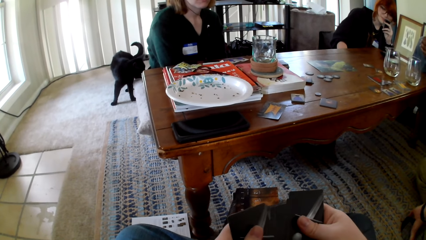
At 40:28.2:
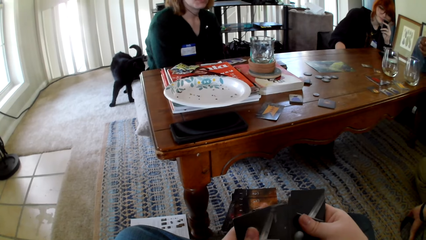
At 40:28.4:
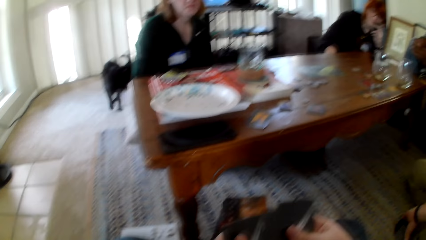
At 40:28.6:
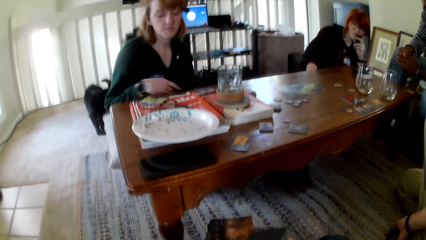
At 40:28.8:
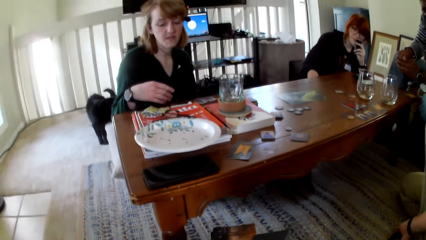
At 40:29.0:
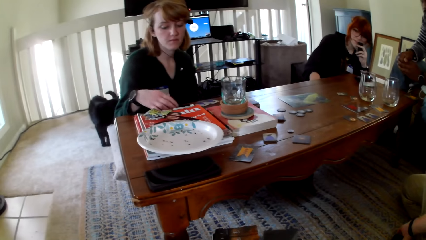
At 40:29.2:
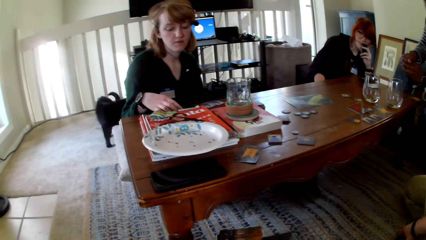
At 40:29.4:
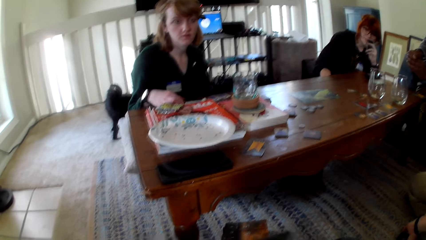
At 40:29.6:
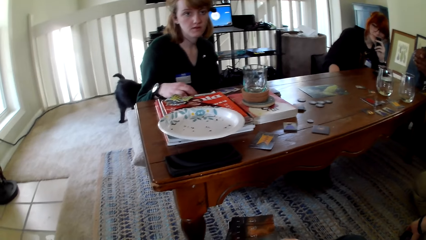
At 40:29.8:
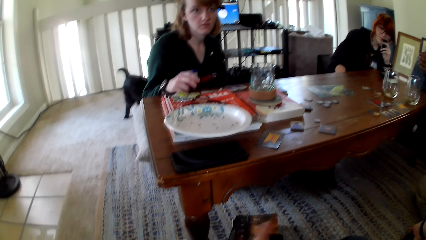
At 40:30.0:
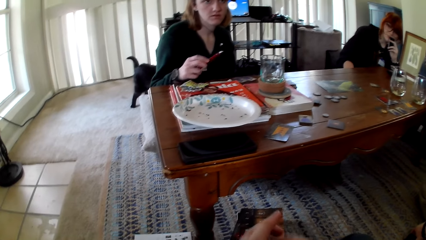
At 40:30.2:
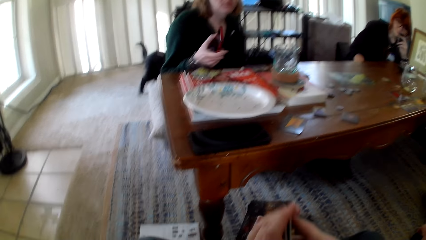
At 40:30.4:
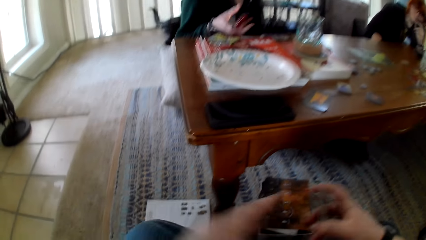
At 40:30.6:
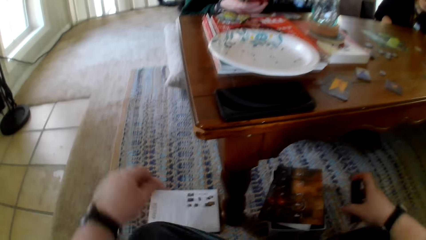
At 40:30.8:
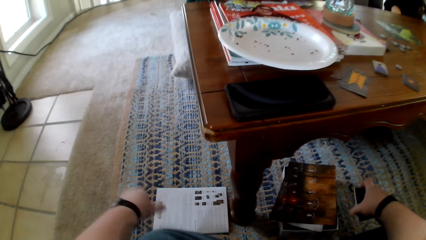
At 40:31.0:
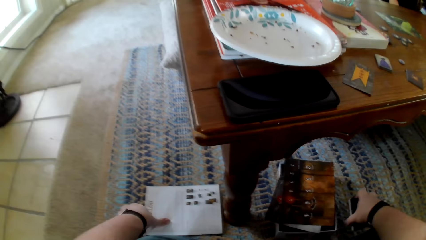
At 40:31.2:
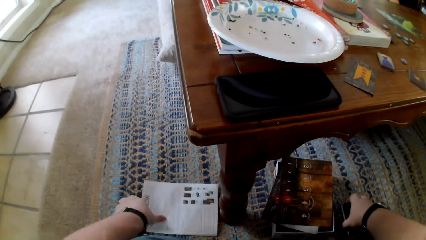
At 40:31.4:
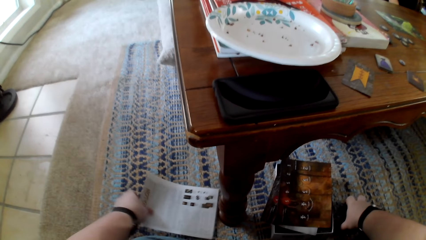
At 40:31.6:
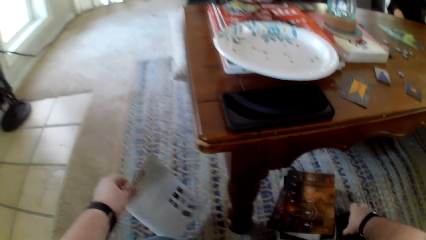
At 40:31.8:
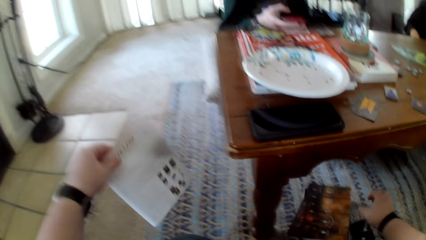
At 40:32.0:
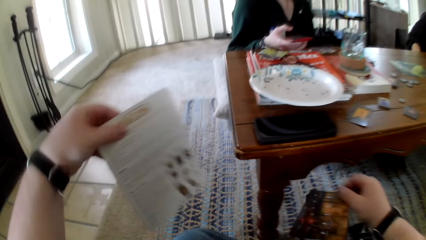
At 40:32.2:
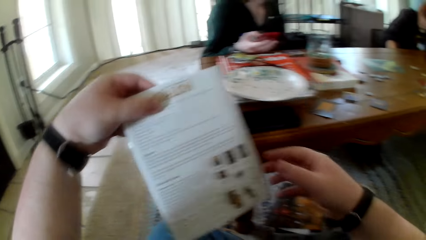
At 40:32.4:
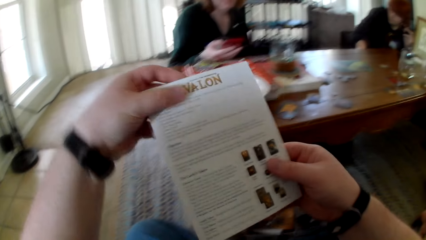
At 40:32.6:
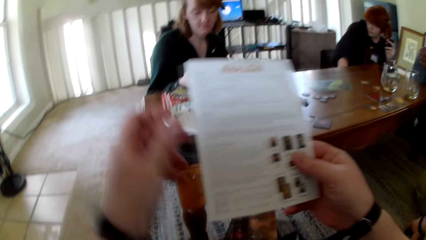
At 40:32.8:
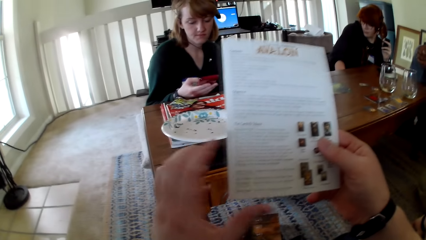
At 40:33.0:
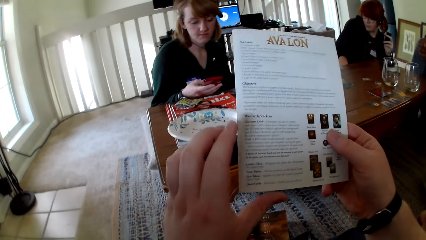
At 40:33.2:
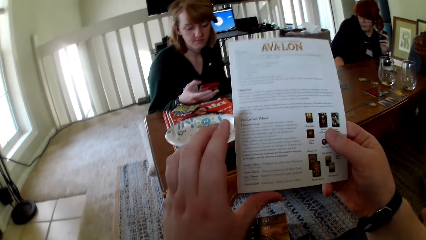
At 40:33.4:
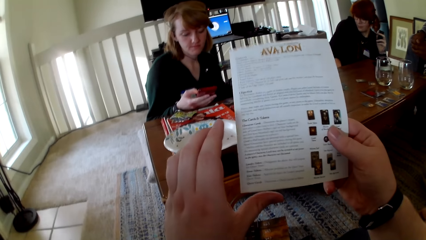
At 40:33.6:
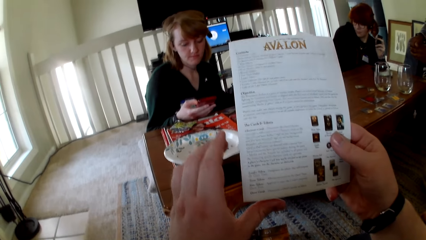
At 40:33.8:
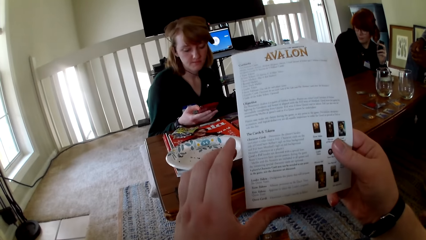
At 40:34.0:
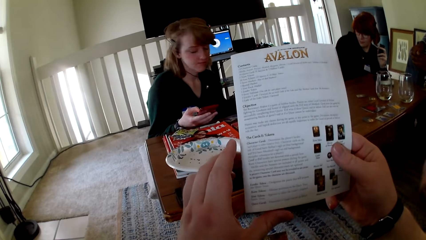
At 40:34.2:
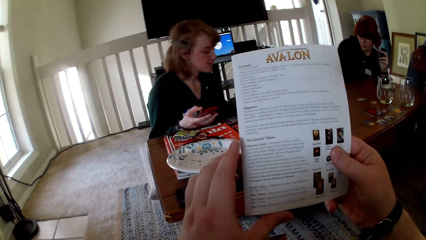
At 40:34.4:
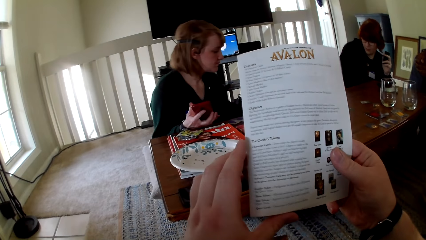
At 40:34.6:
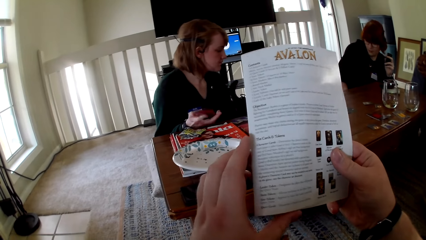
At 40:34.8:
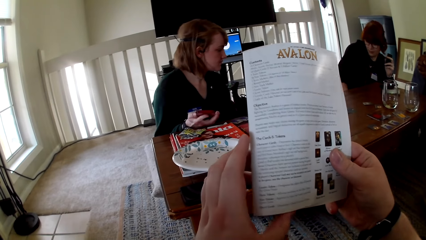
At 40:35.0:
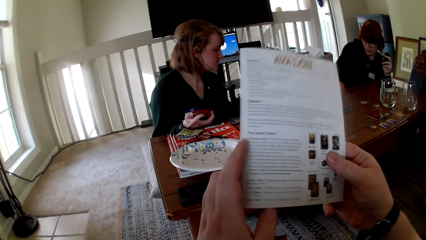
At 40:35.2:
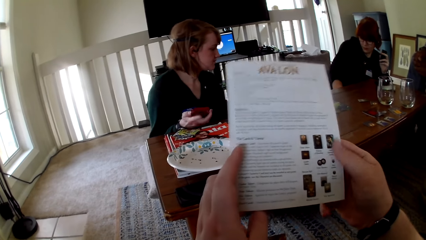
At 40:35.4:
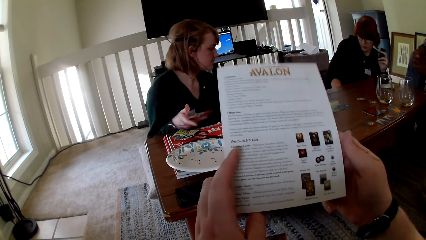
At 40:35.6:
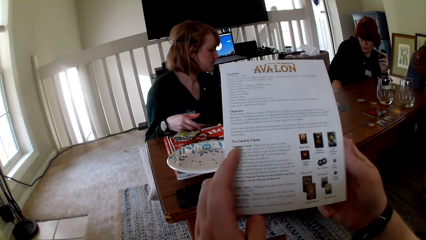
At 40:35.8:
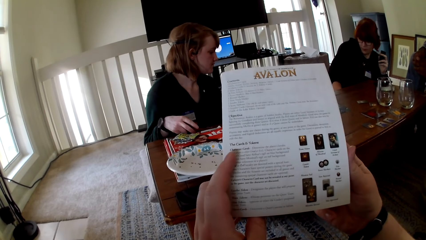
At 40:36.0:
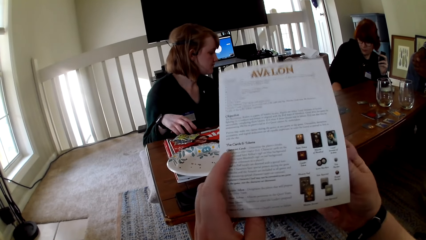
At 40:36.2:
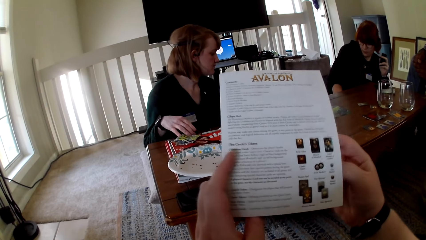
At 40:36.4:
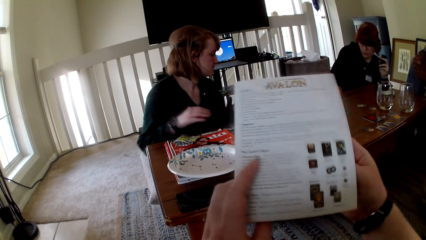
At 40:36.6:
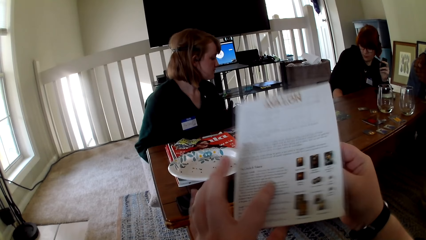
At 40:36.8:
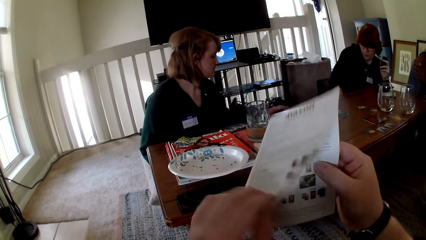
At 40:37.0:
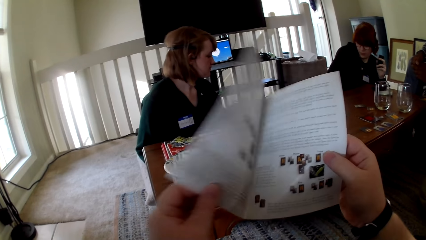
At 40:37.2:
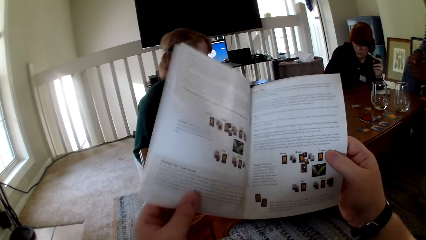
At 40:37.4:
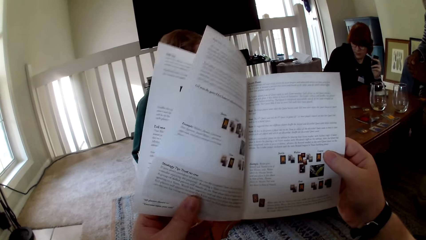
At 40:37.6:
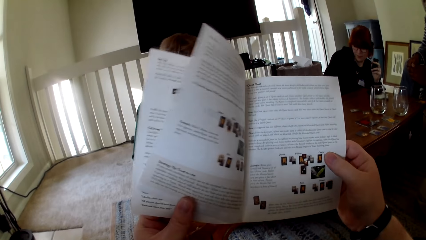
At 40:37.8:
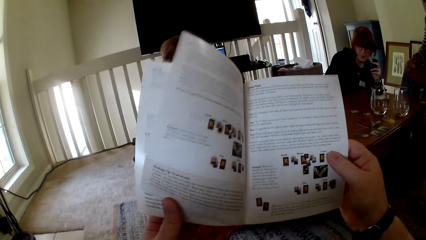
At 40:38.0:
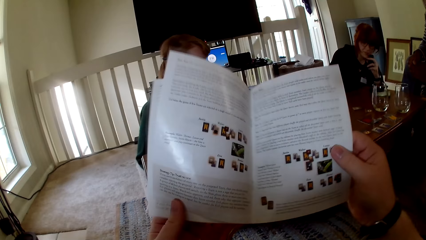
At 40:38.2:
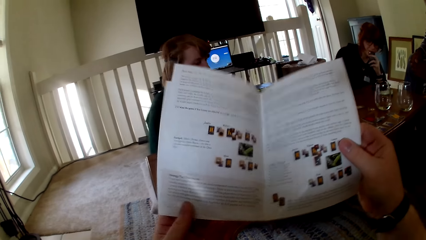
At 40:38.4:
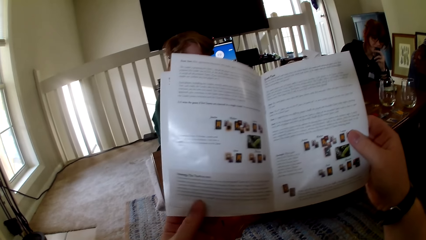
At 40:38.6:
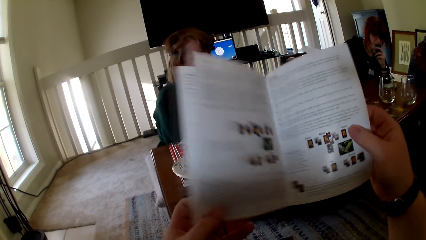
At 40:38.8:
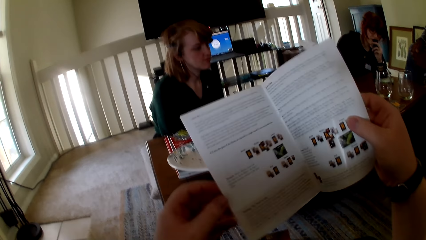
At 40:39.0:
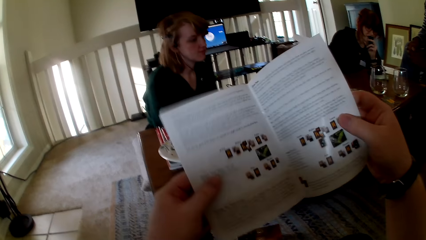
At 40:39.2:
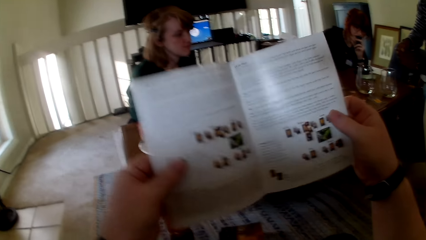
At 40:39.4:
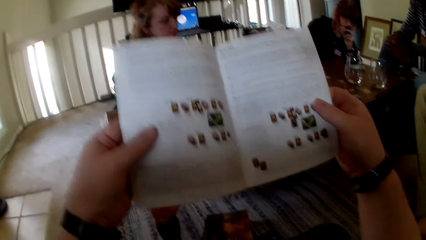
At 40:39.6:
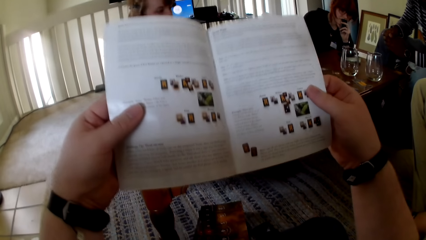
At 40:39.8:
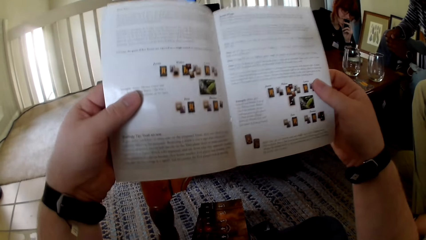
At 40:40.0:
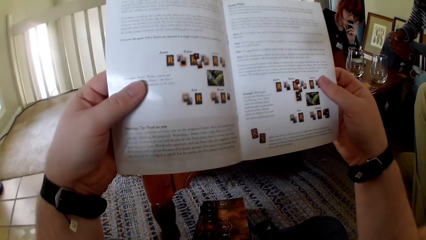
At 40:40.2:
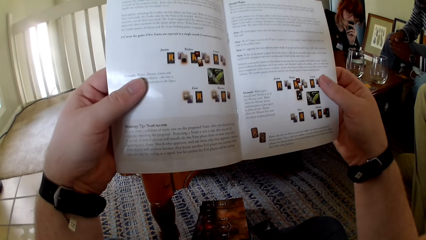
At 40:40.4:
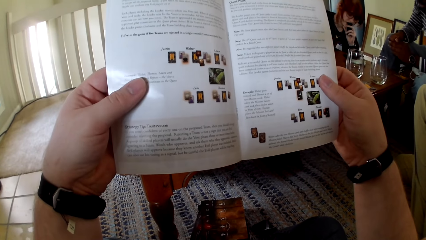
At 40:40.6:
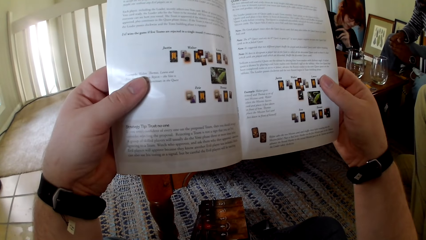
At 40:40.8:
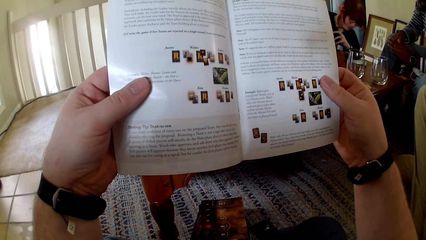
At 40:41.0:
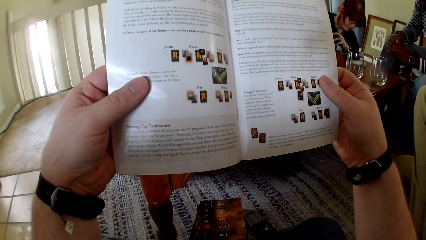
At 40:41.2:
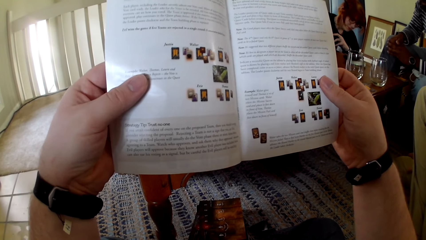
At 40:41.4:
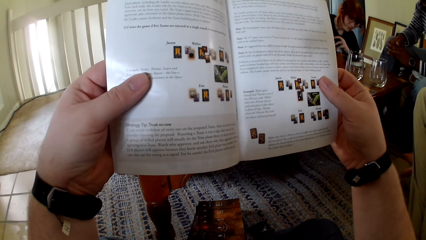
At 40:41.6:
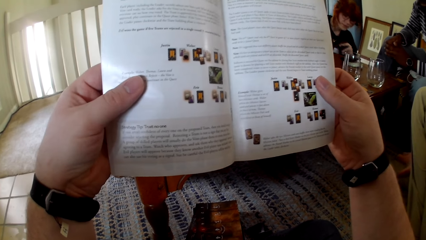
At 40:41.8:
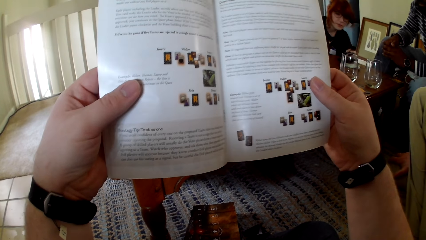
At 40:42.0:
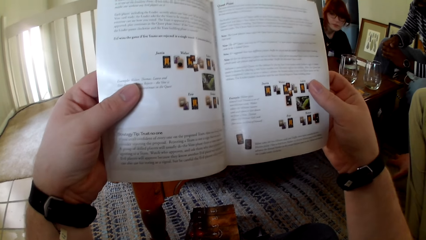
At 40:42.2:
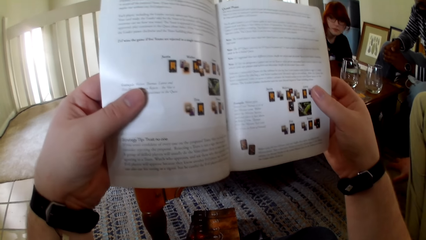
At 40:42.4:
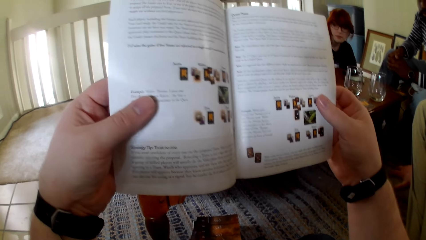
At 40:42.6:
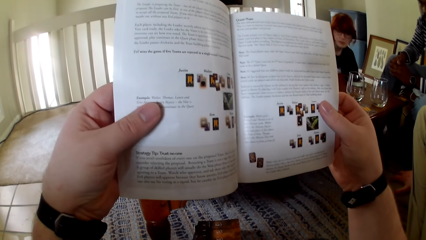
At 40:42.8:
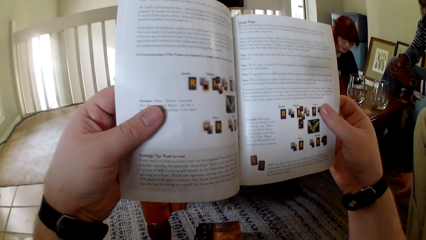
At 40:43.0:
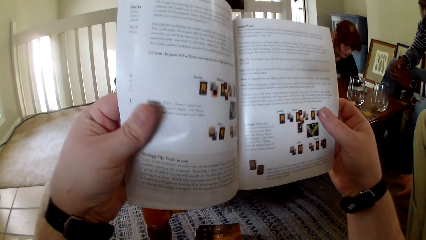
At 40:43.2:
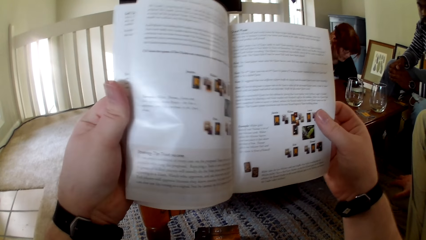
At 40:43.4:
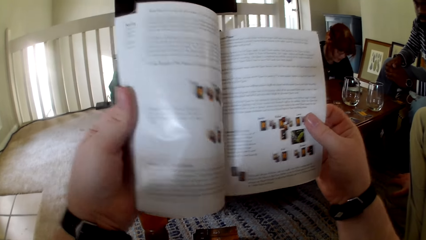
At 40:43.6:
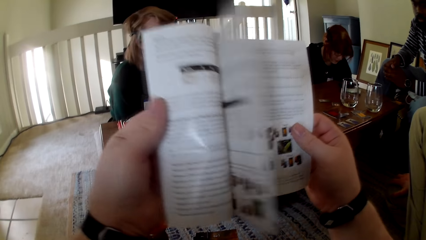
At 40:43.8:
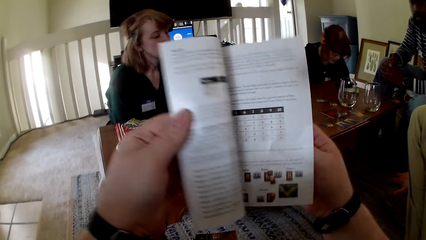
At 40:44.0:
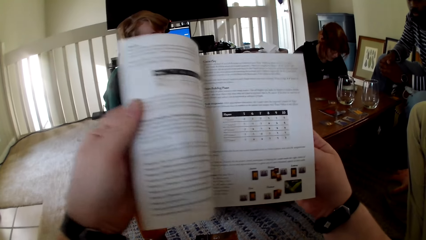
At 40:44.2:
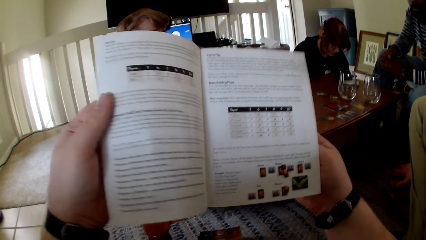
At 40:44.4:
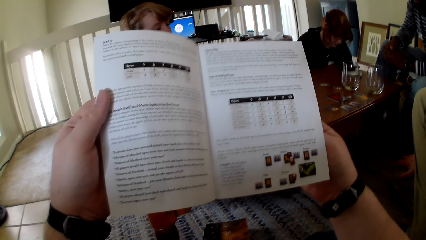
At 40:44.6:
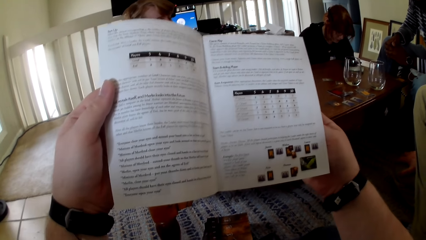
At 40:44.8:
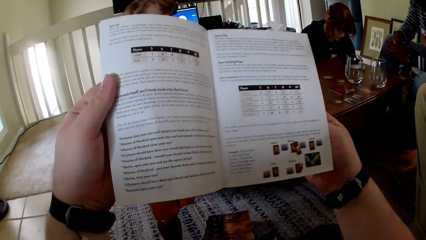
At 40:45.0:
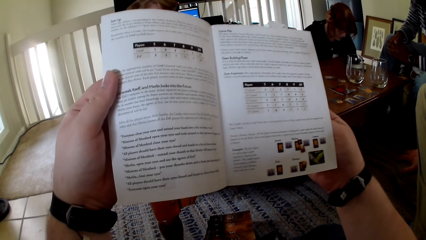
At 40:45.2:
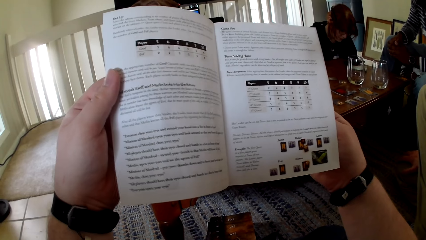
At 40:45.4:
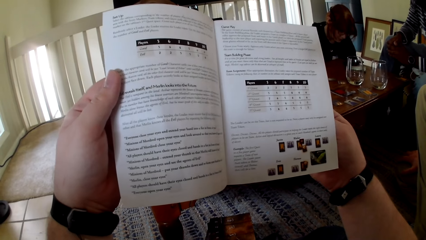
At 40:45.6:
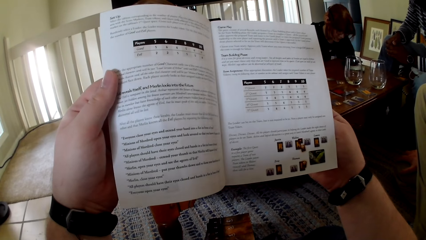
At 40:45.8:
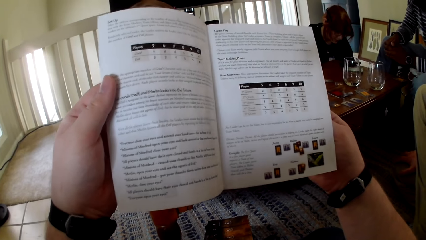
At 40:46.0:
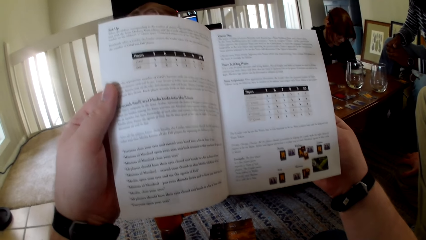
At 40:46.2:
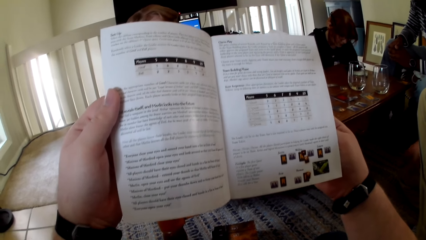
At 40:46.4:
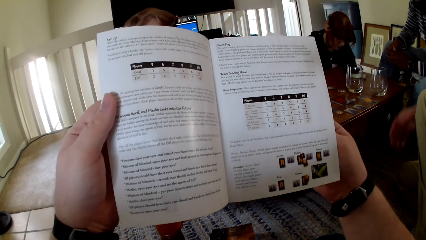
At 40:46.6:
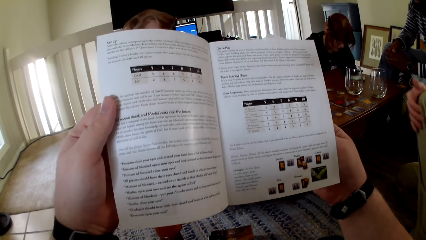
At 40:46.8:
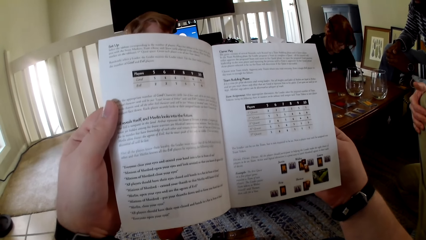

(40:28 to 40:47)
A woman picks up a phone. She touches the phone. The camera wearer puts the cards on the table and picks up a pamphlet. They touch the book. They hold the pamphlet with both hands. They read the pamphlet. They open the pamphlet and read the pamphlet. They open the pamphlet page.
